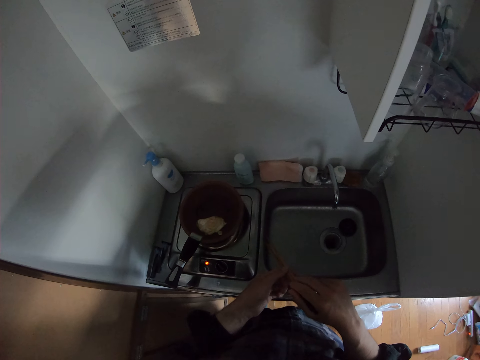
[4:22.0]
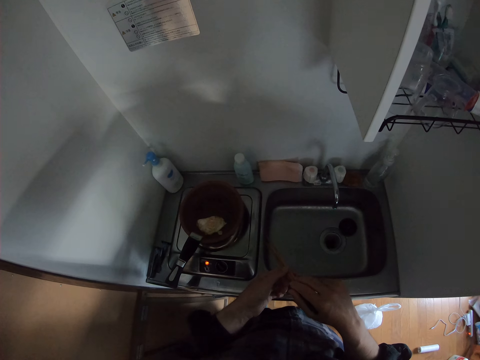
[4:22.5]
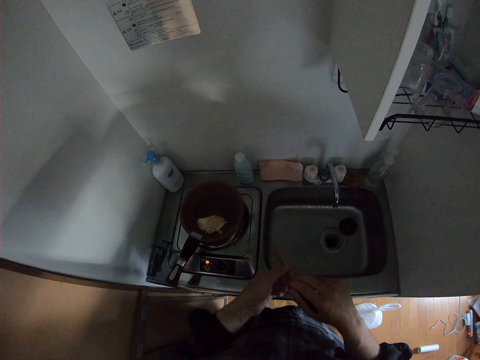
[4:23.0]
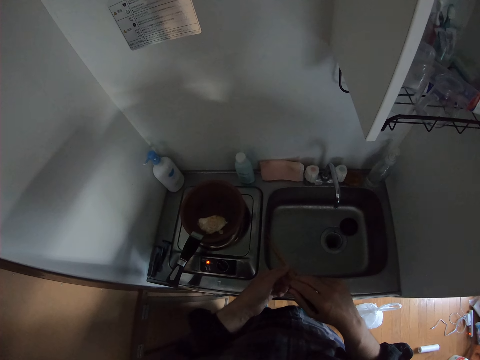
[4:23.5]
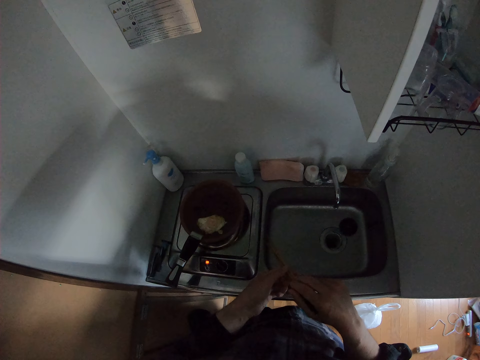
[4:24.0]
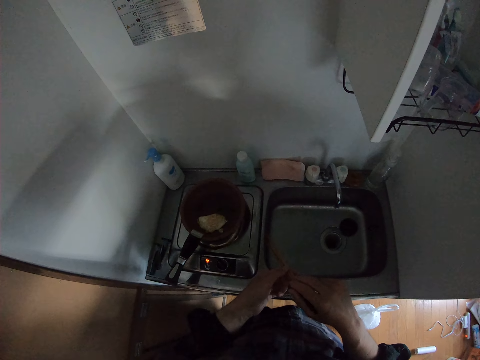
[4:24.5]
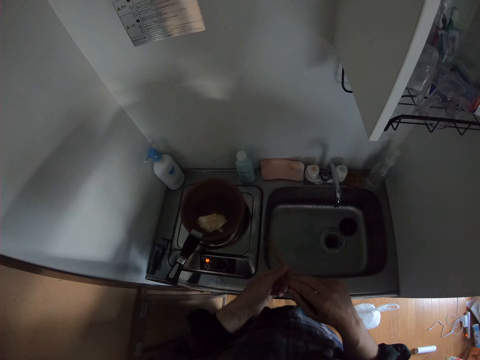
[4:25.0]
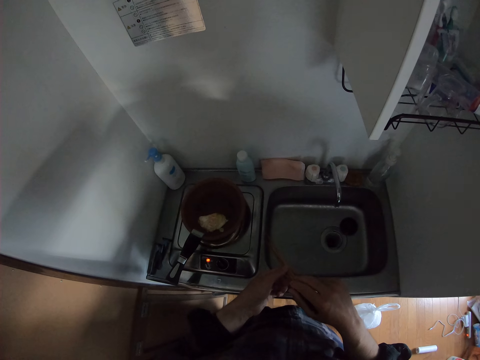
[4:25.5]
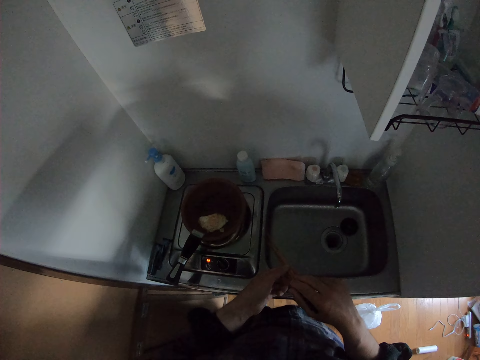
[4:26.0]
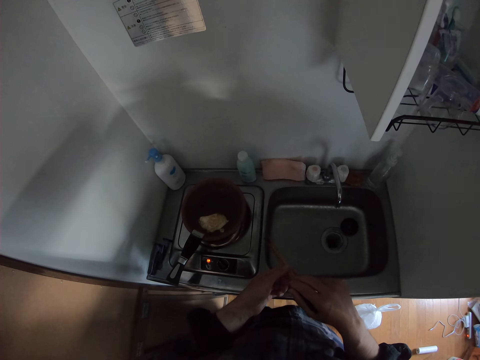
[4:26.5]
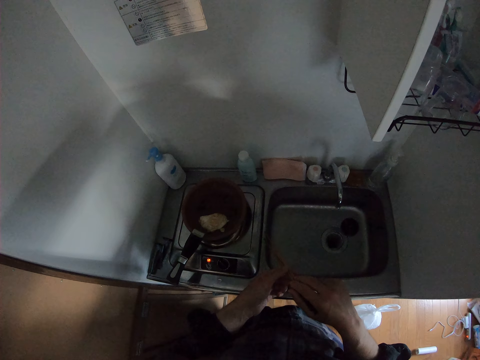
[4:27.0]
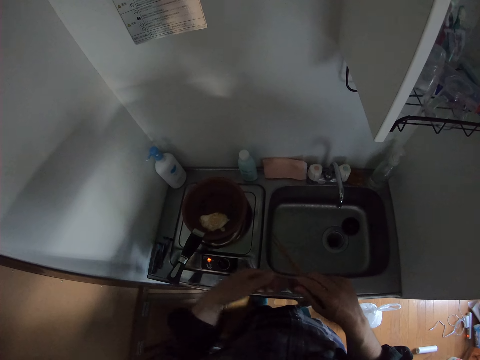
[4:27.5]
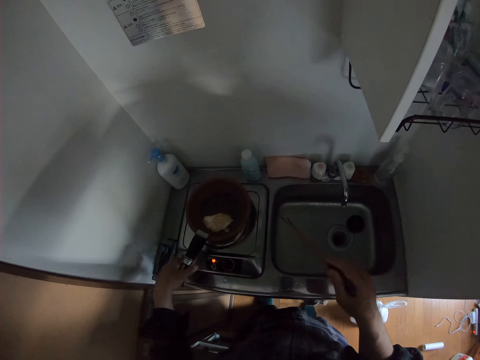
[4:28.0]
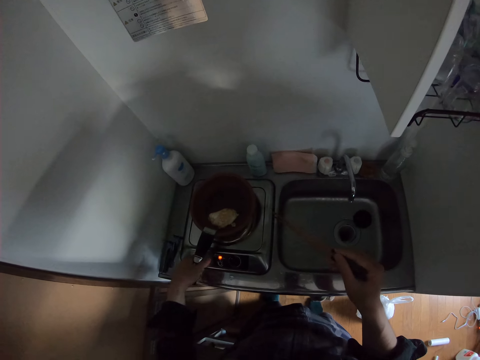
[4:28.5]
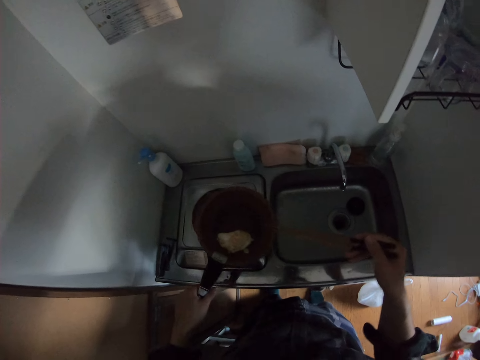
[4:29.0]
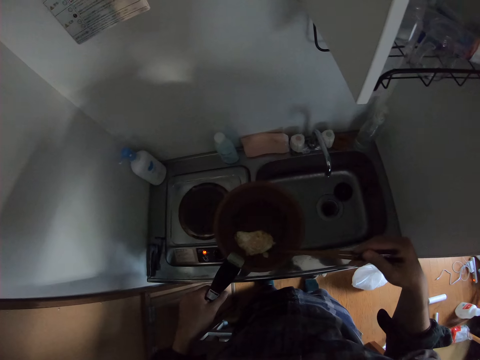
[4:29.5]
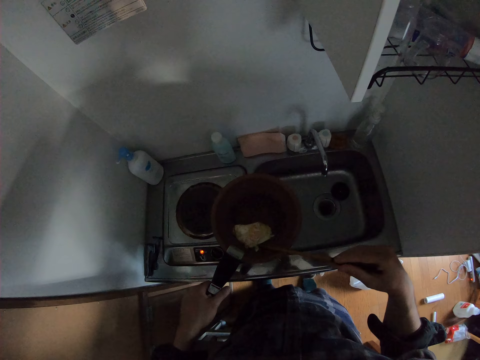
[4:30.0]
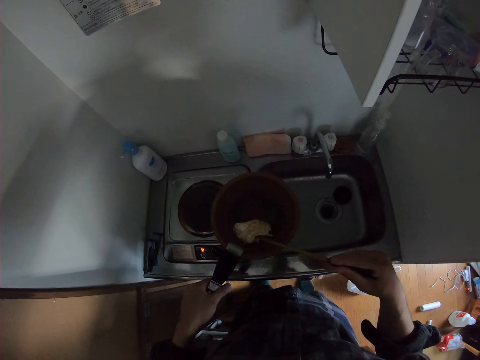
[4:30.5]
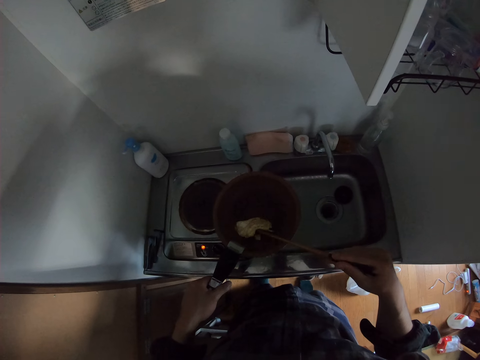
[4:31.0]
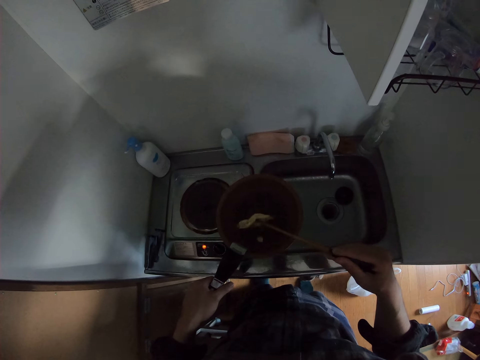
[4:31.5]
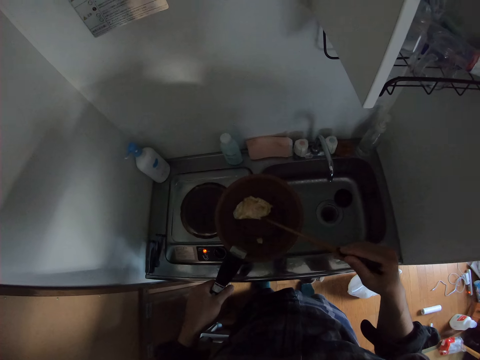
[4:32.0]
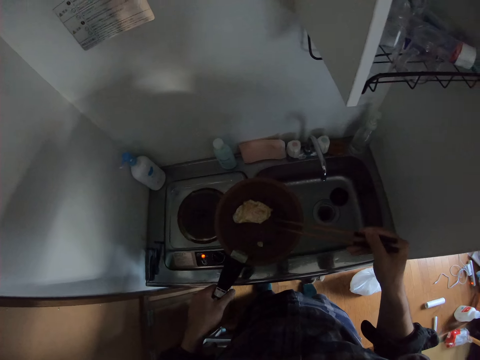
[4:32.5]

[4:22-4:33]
The camera wearer holds the frying pan. They pick up the frying pan and remove the frying pan. They turn the egg with the chopstick.

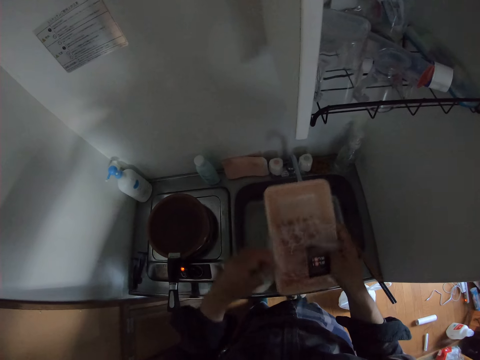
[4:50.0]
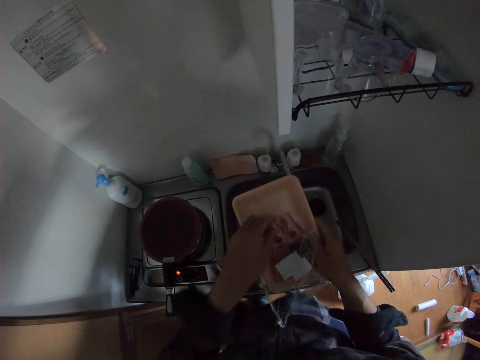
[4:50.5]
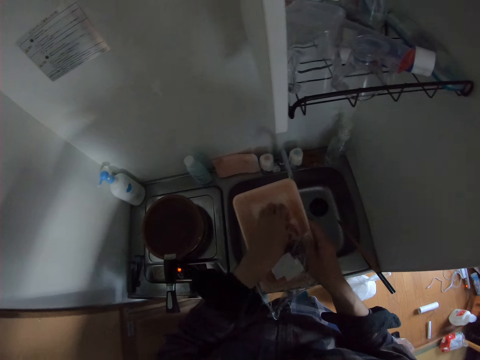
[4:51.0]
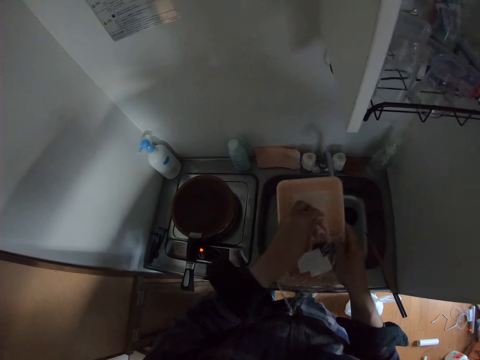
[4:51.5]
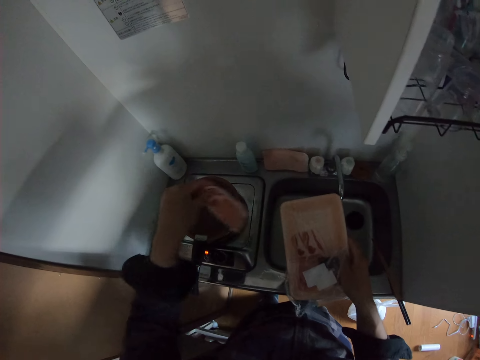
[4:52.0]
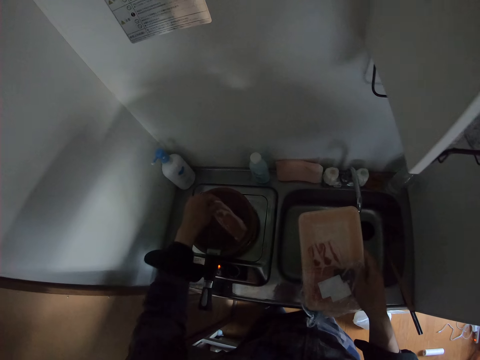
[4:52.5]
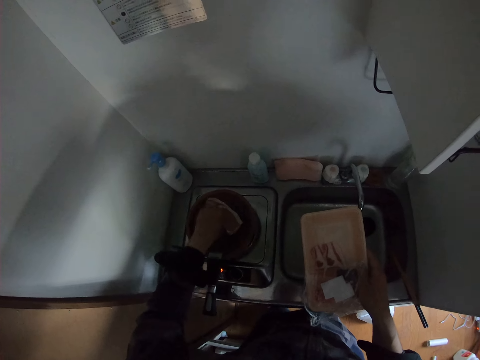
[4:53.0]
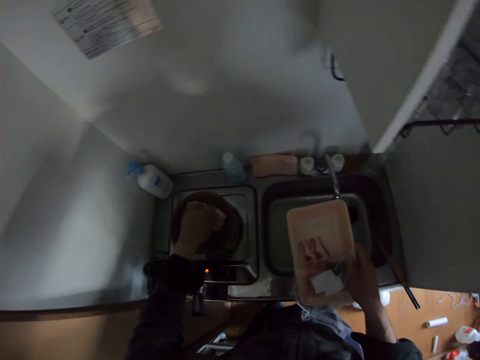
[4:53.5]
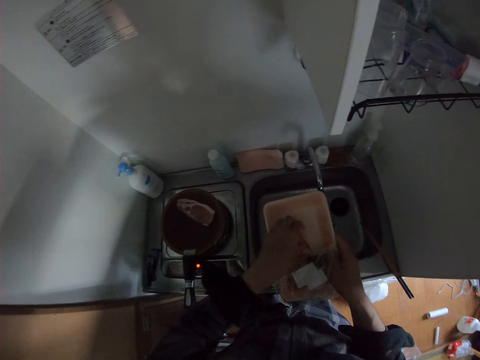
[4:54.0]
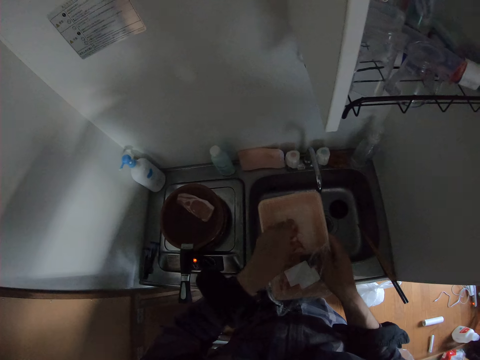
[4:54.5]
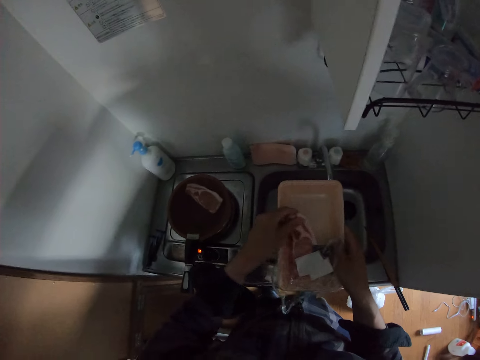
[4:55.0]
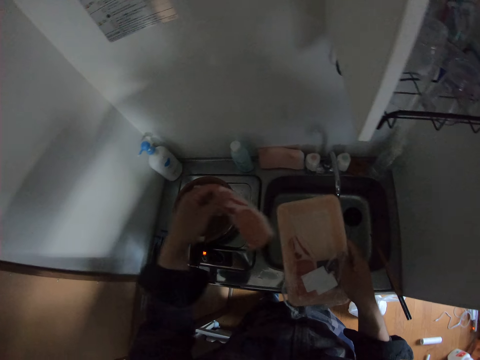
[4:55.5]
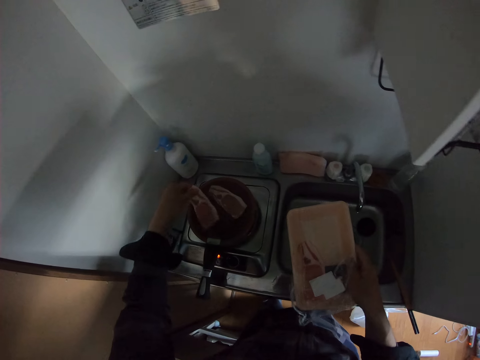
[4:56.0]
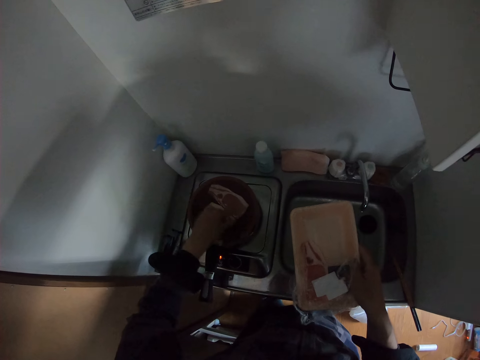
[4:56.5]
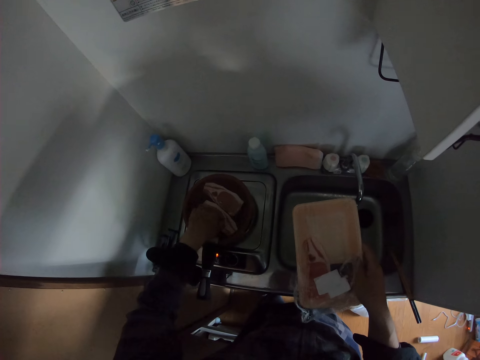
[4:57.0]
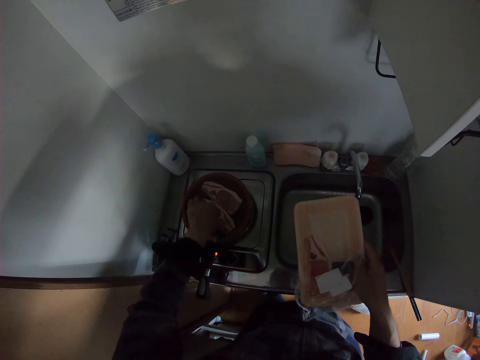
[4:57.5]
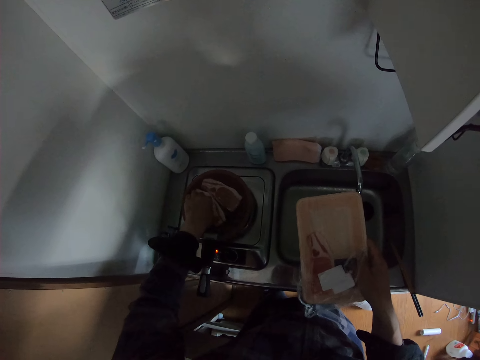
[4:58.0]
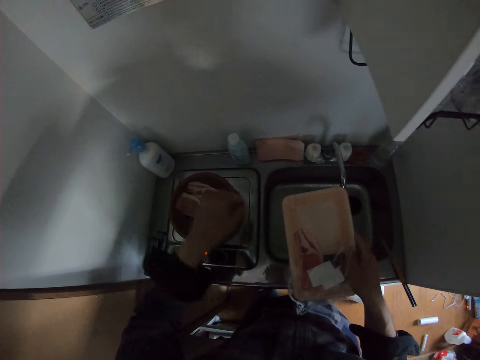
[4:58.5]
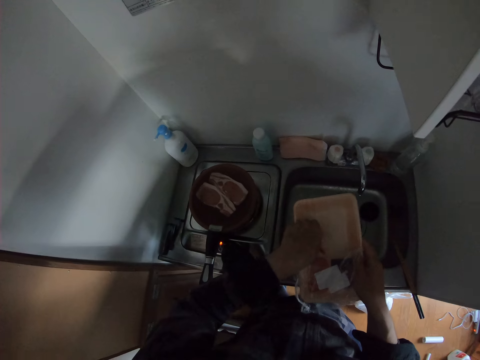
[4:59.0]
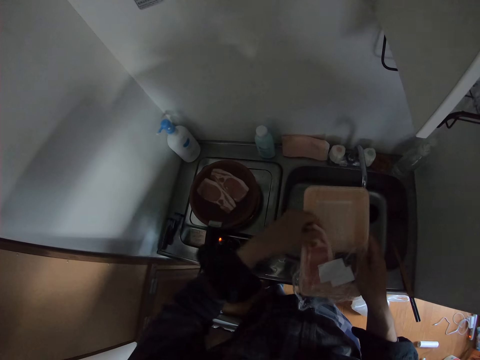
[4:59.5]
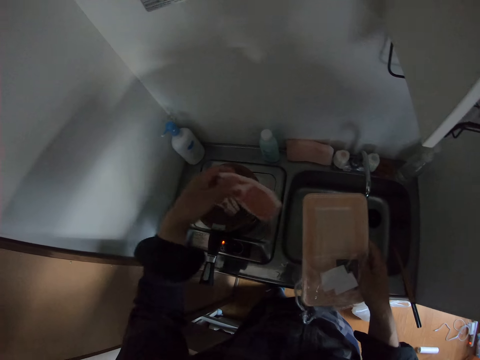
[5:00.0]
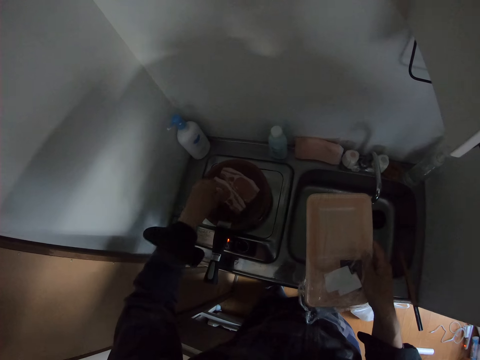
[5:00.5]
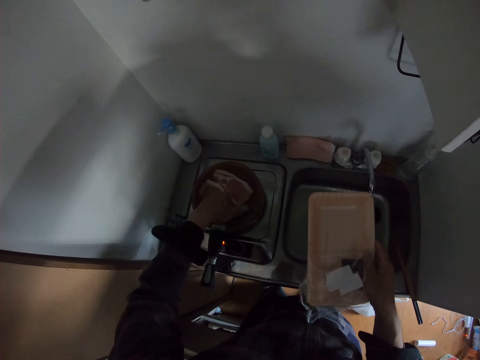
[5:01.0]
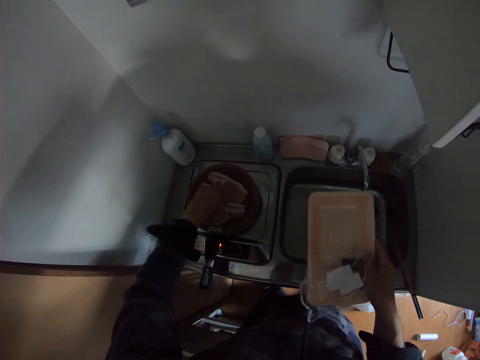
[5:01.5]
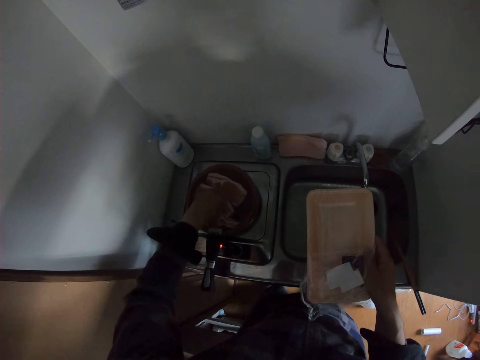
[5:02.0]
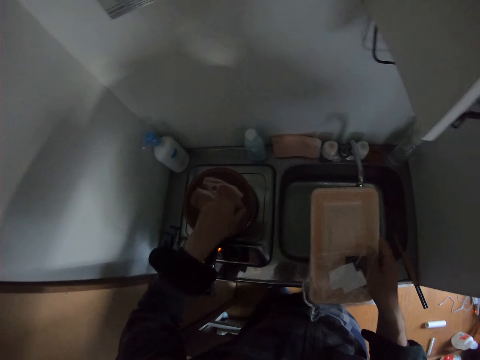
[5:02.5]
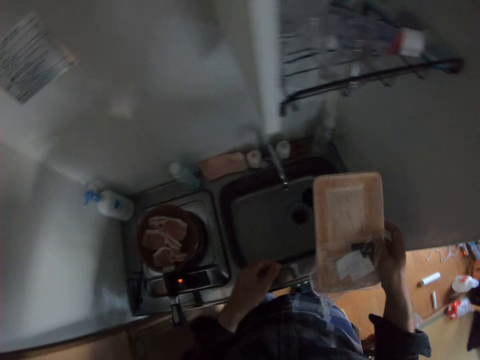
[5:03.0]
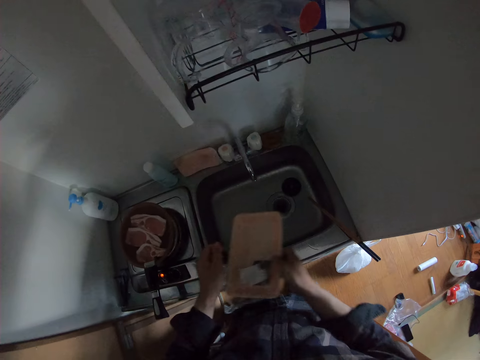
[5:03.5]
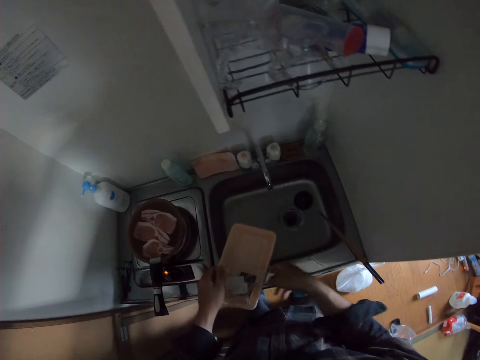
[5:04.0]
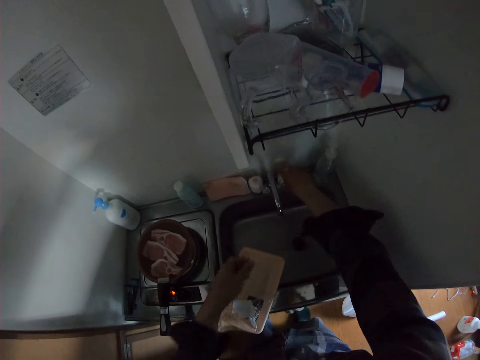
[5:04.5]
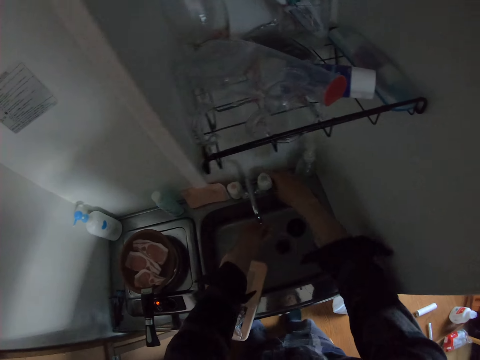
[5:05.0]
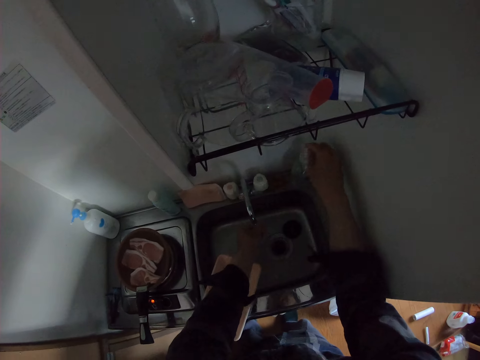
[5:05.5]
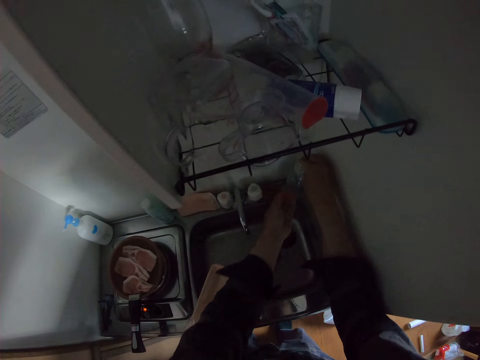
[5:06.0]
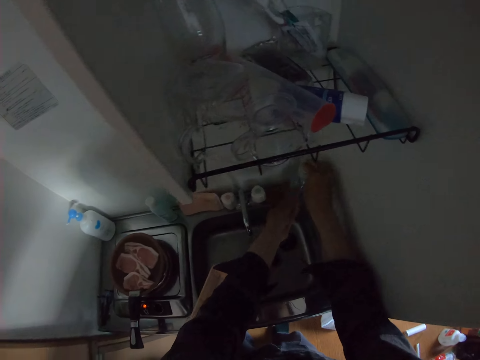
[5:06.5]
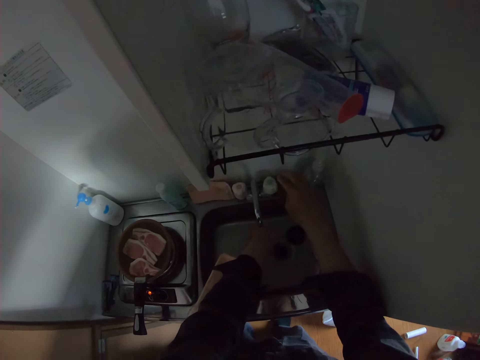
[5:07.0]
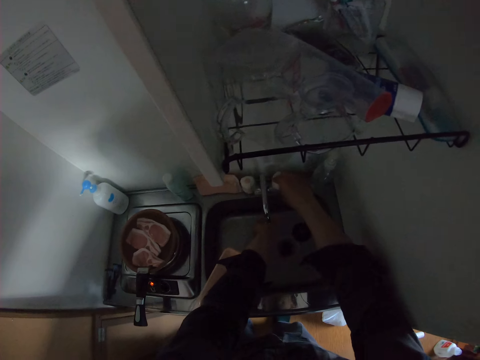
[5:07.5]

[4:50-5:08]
The camera wearer takes the salmon. He puts the salmon on the frying pan. He takes the salmon and puts the salmon on the frying pan. He takes the salmon and puts the salmon on the frying pan. He puts down the dish. He opens the tap. He touches the soap bottle and presses the soap on his hand.
